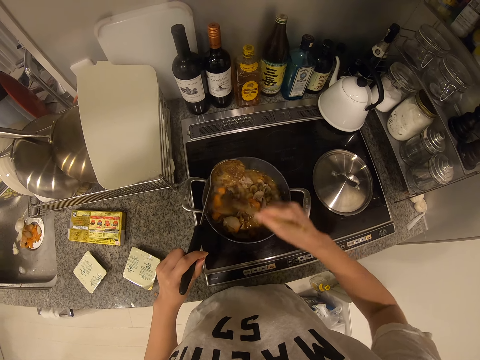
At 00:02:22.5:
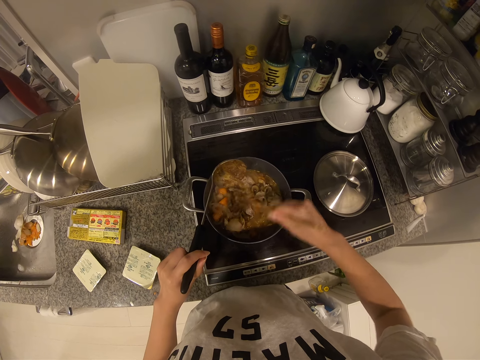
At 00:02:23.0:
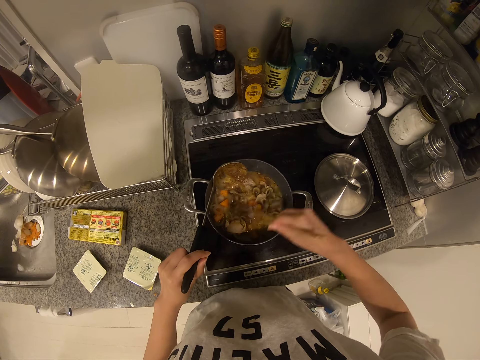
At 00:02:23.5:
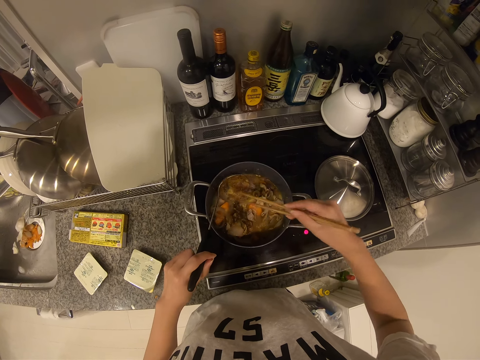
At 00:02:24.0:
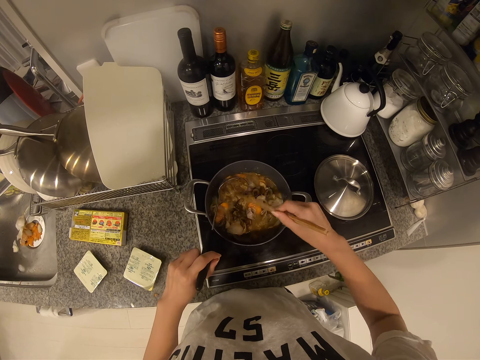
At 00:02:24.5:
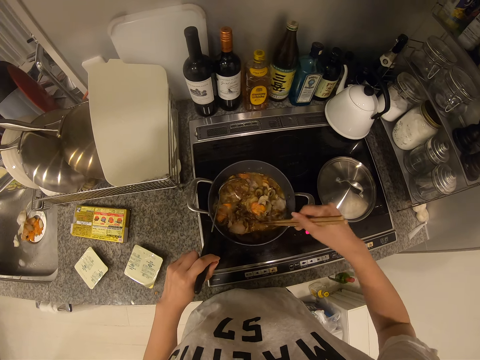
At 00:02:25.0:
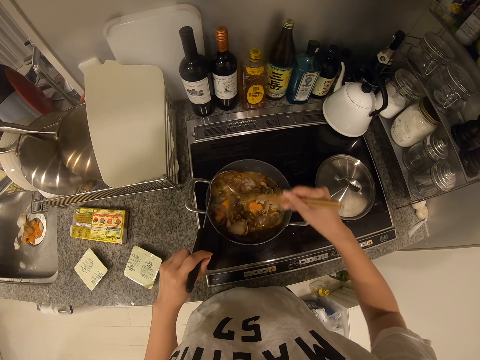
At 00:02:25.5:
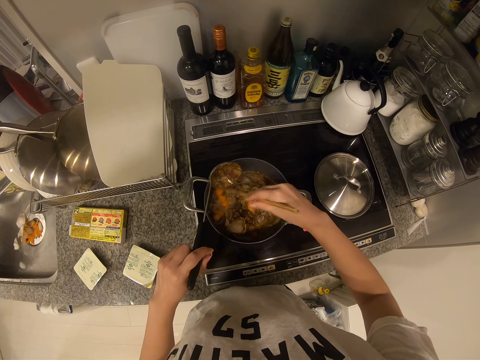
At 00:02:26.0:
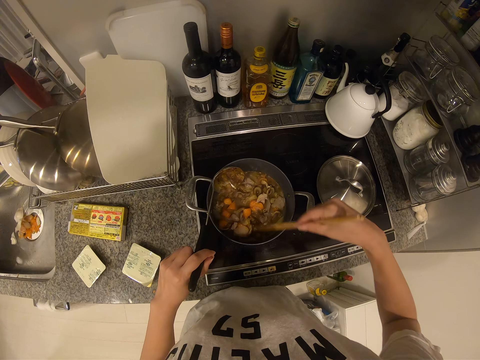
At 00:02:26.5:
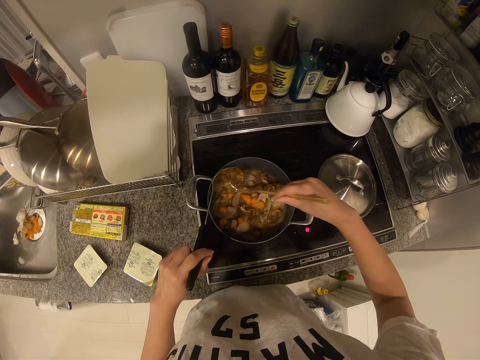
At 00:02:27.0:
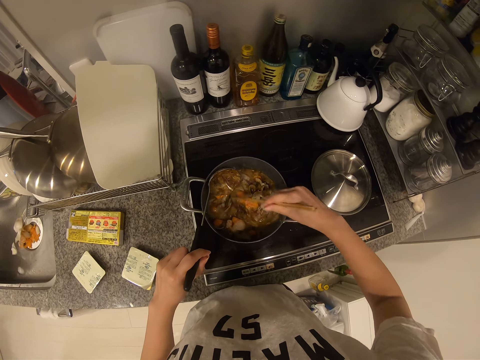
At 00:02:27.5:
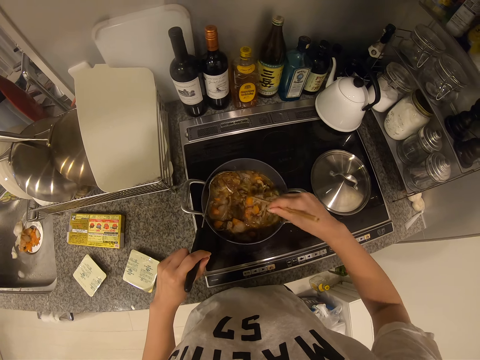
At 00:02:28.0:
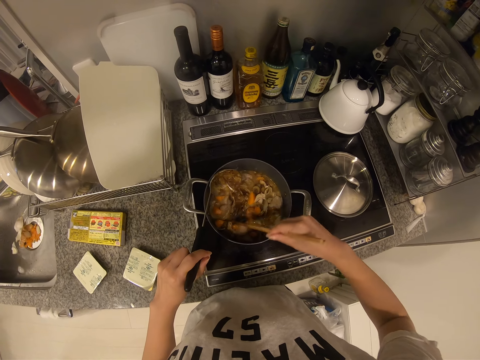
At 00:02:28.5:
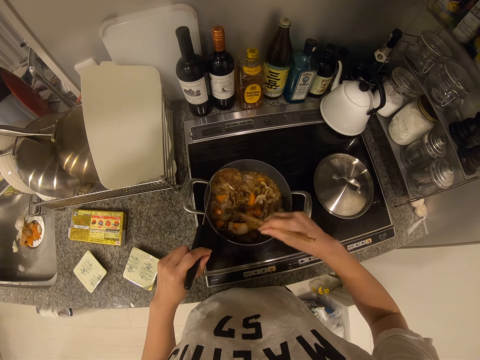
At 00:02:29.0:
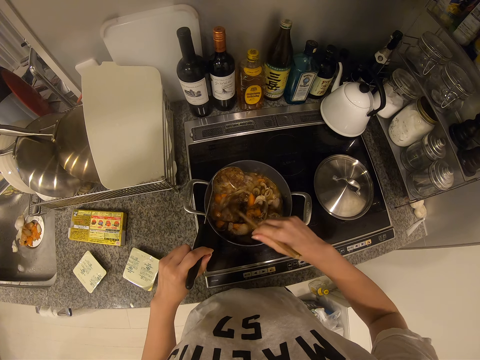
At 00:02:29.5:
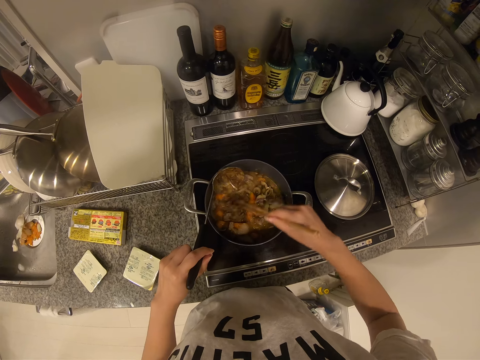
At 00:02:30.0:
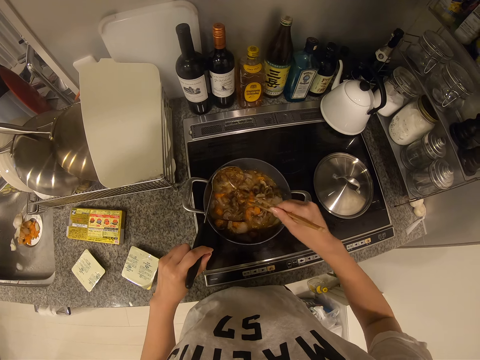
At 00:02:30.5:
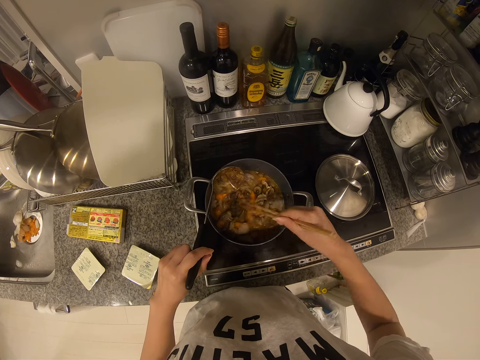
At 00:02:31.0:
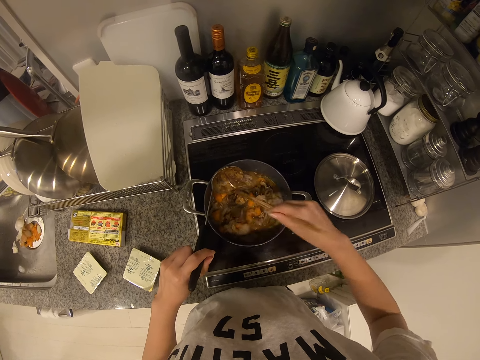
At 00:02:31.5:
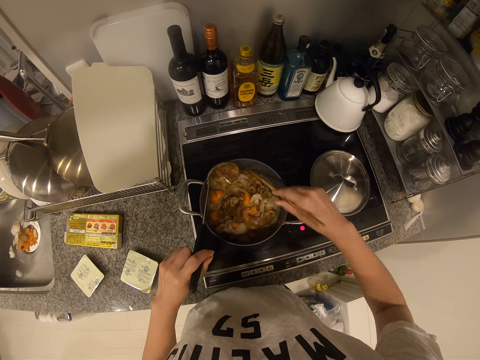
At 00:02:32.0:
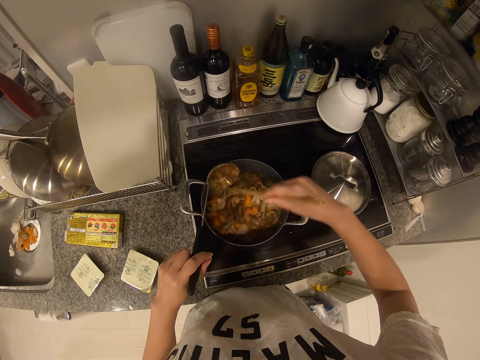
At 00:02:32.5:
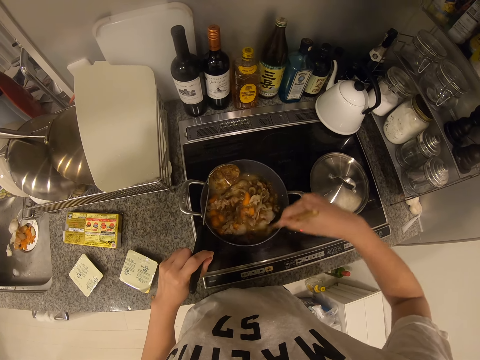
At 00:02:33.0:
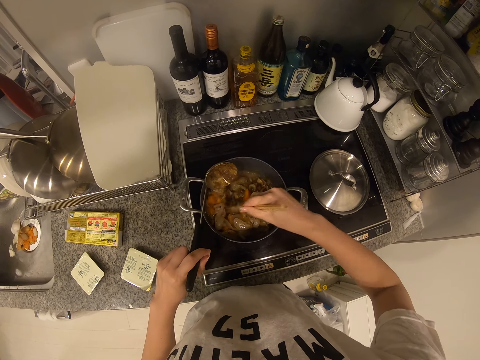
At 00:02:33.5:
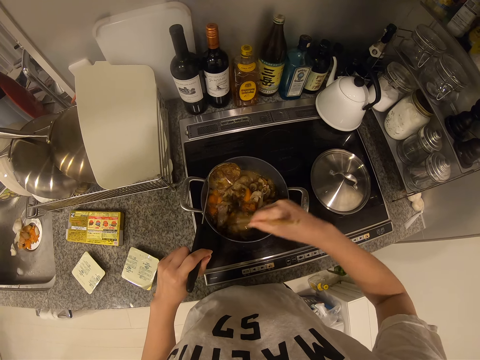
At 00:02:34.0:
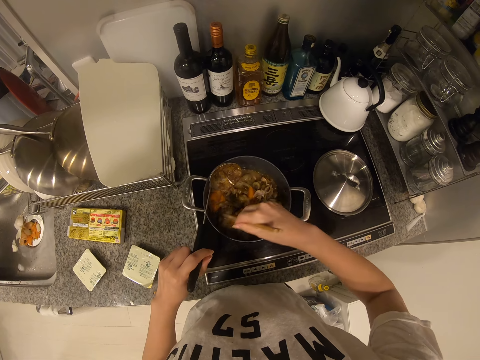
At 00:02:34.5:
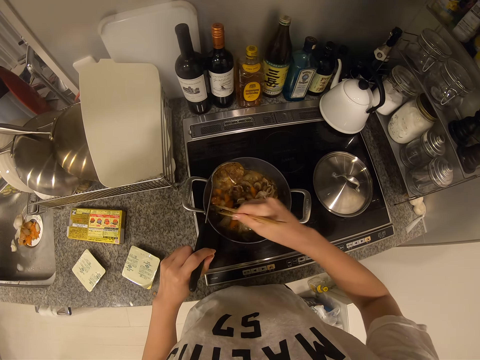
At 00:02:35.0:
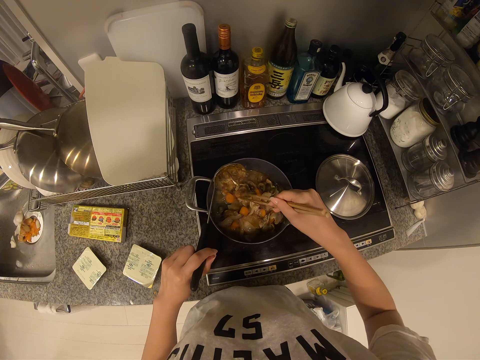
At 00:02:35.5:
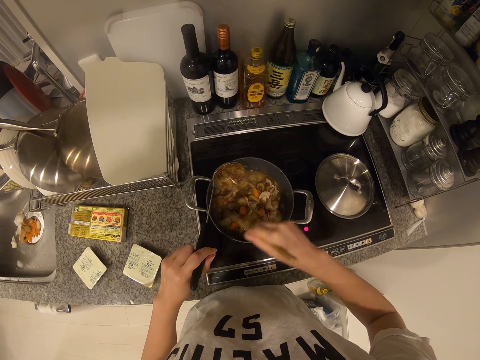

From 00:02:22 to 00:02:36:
The camera wearer removes something from the serving spoon. They stir something.

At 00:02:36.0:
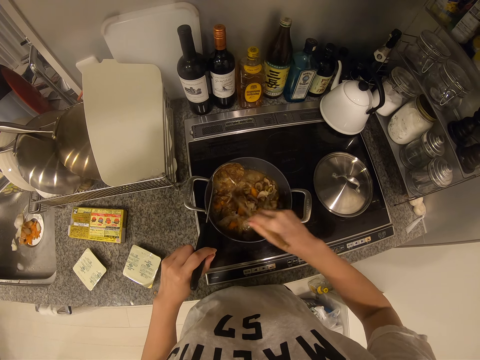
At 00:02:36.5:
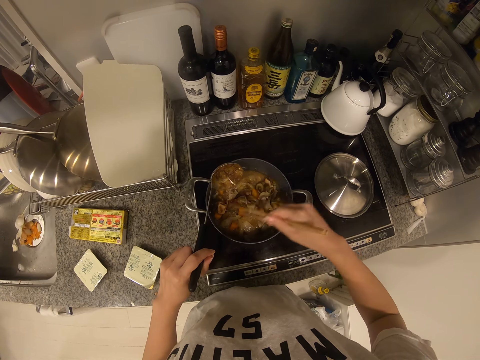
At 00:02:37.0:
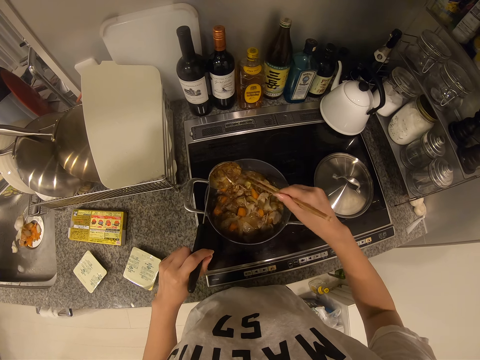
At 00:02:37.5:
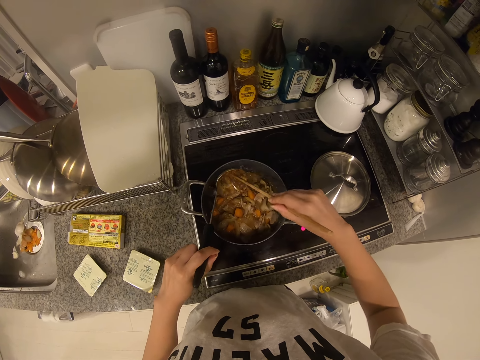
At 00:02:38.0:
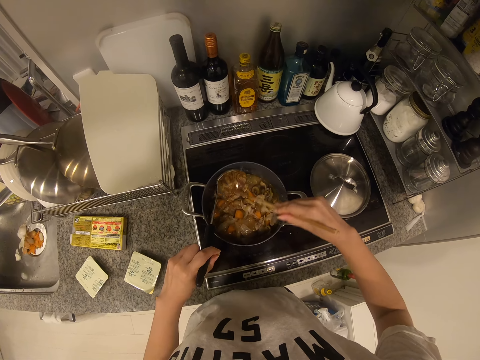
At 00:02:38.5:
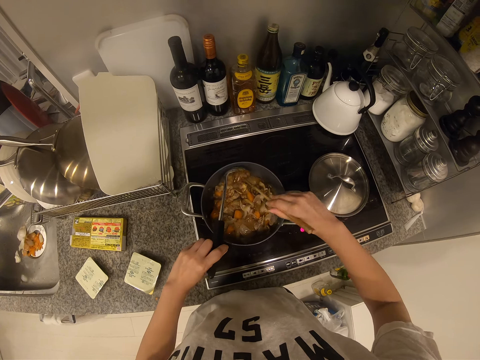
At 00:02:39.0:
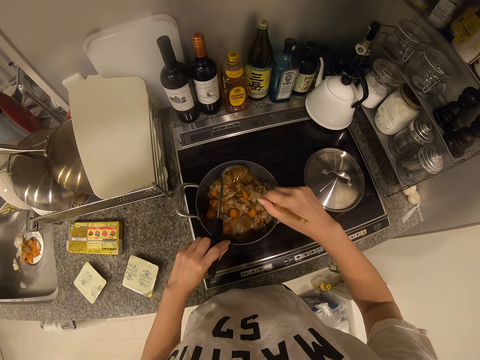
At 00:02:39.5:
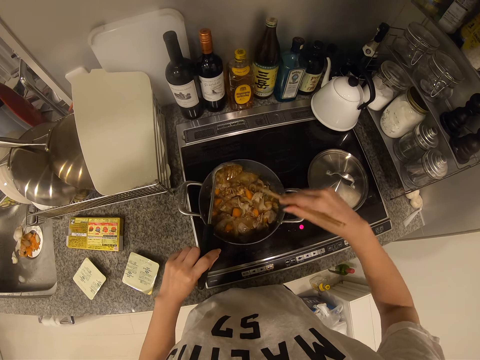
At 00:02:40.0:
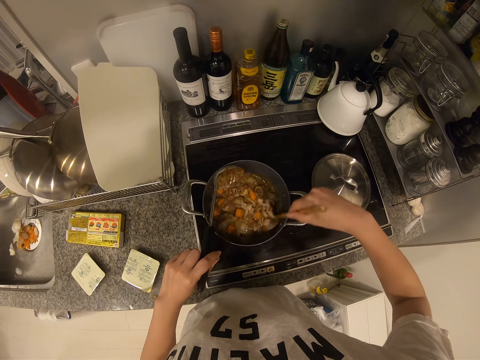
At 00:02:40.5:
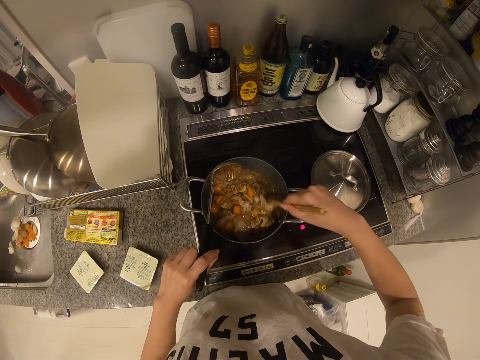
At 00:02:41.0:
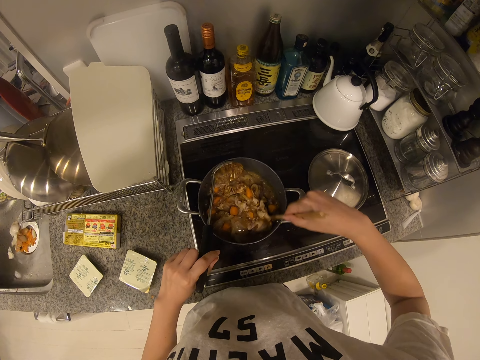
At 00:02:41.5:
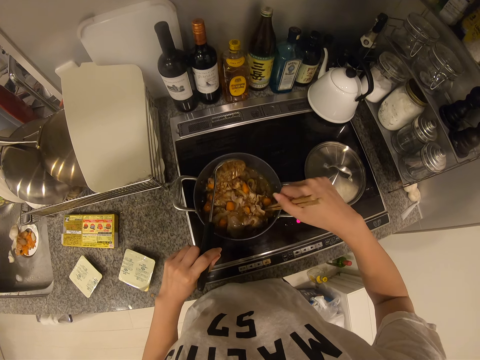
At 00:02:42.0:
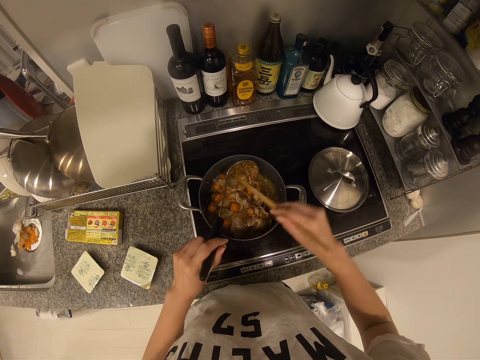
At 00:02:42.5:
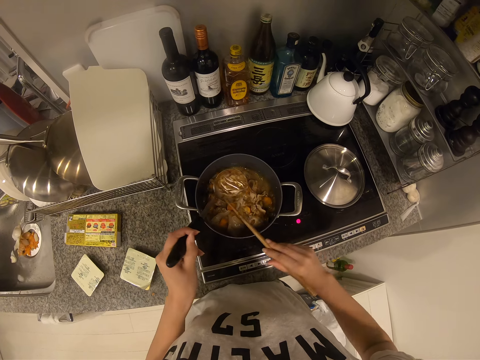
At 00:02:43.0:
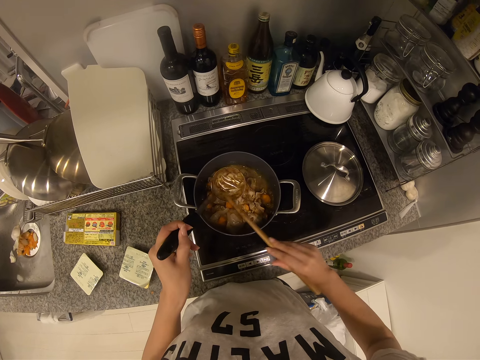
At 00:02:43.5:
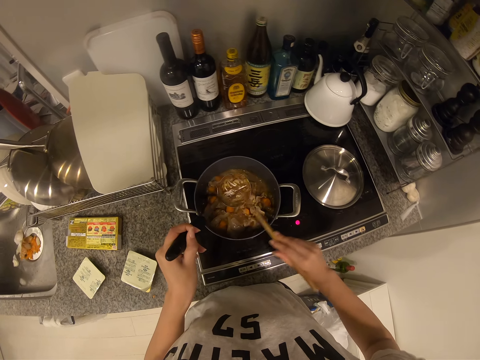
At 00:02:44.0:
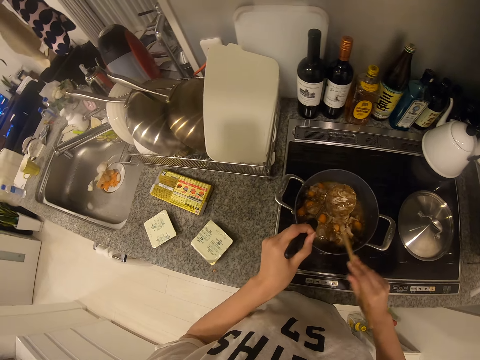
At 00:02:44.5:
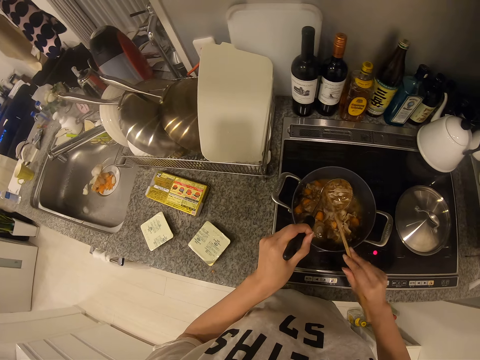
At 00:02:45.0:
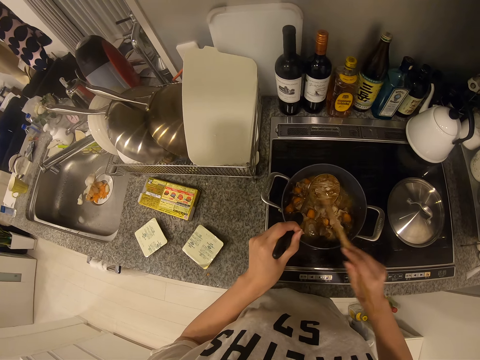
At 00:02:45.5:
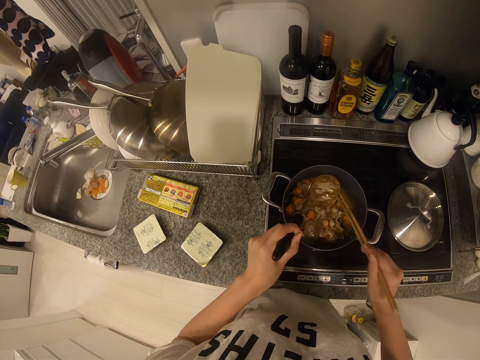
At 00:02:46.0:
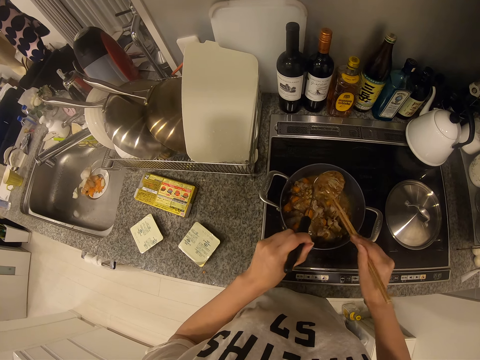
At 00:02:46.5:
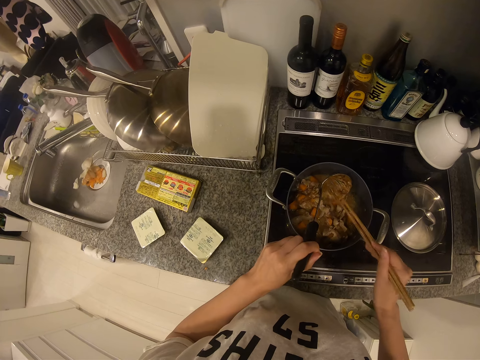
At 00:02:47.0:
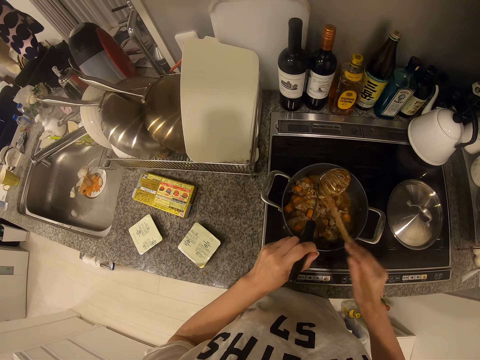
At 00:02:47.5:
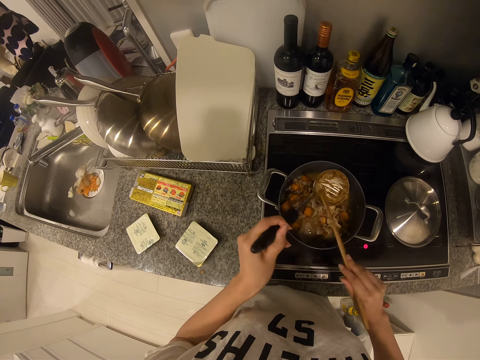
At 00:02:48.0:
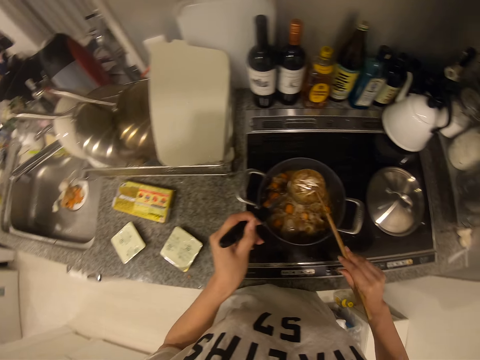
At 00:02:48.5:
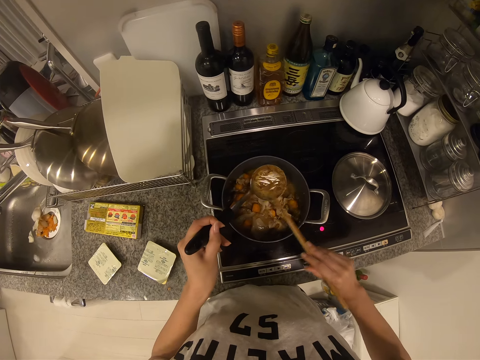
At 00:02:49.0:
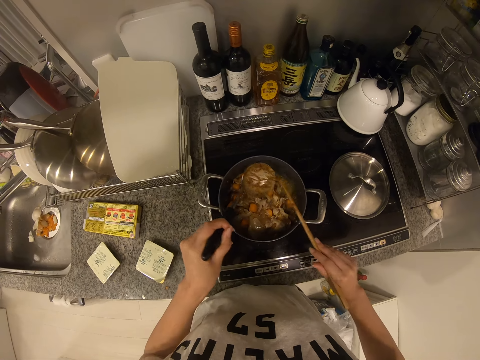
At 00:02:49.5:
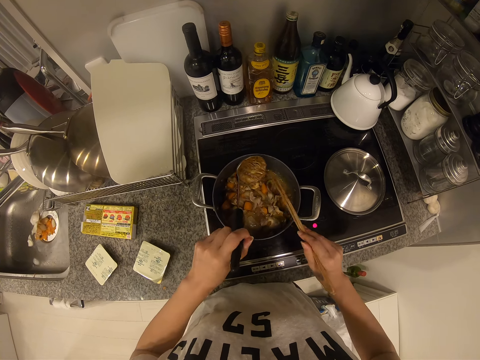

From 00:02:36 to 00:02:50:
The camera wearer removes something from the serving spoon. They stir something. They scoop the spoon with the chopstick. They remove something from the serving spoon.
